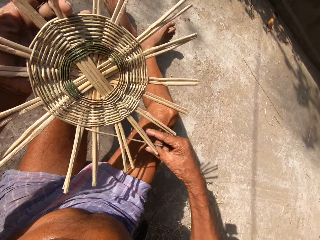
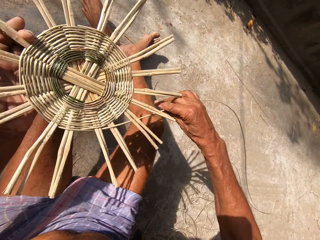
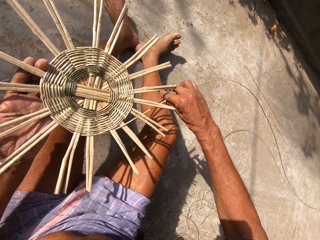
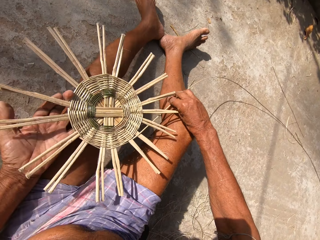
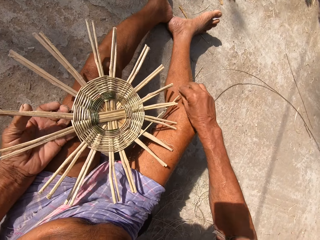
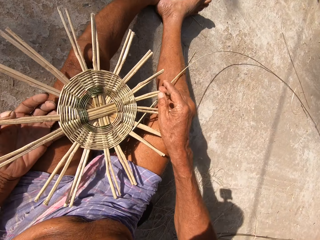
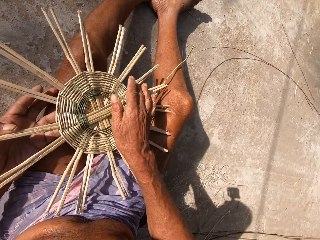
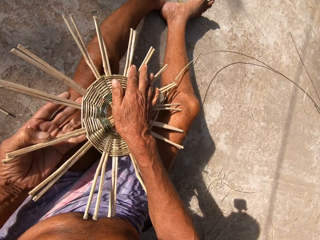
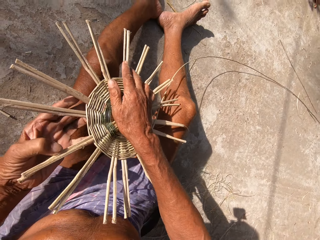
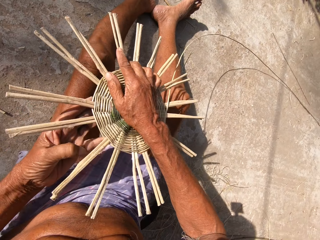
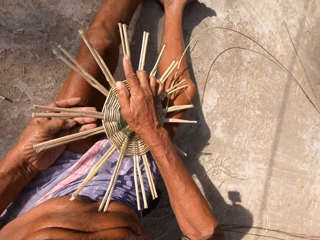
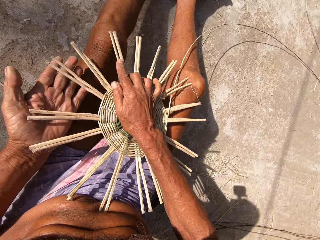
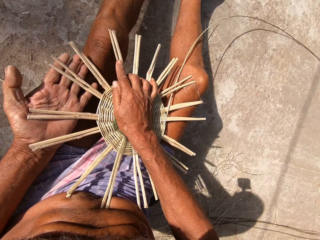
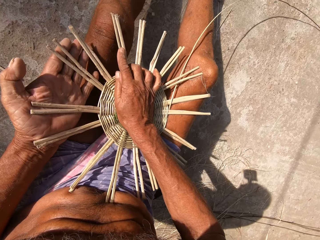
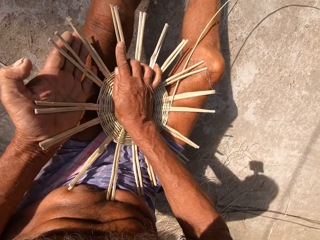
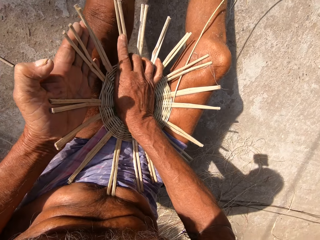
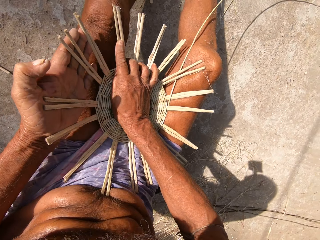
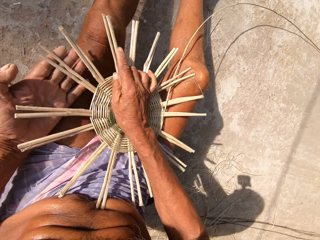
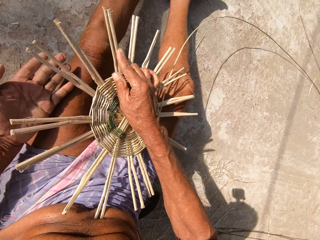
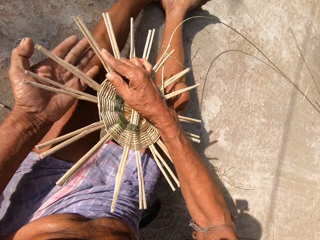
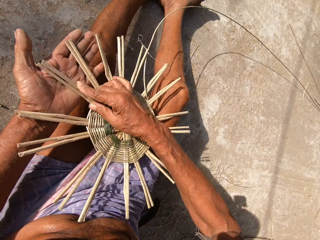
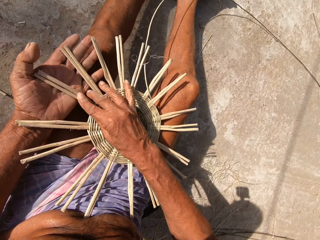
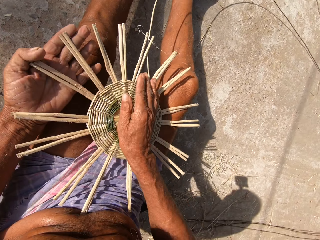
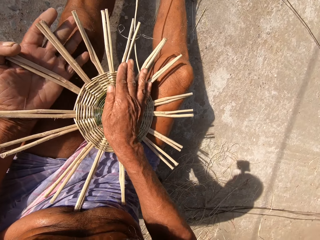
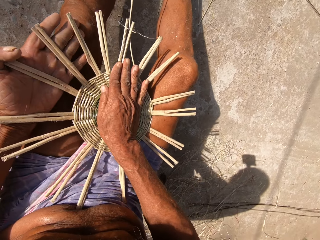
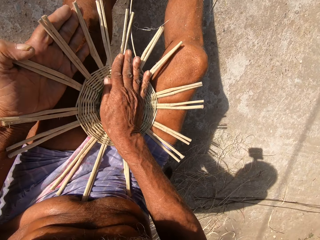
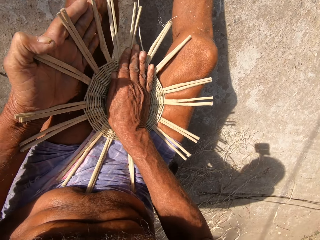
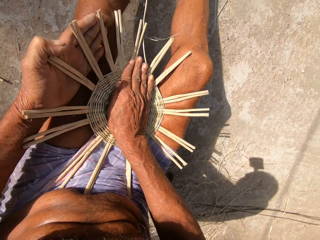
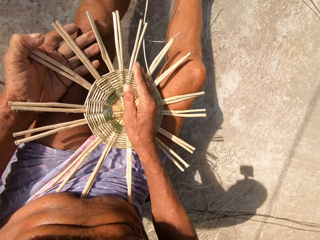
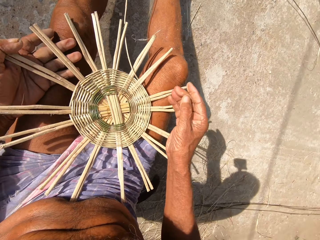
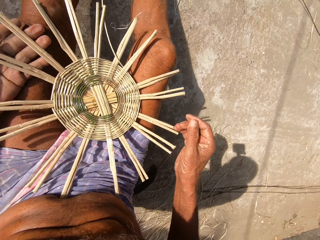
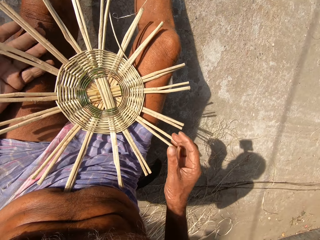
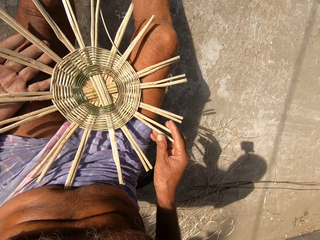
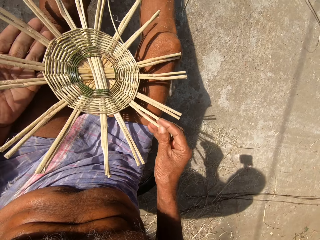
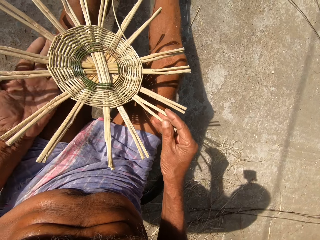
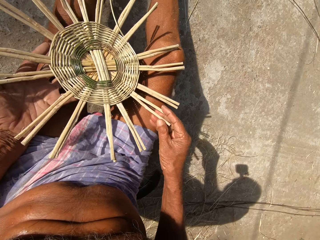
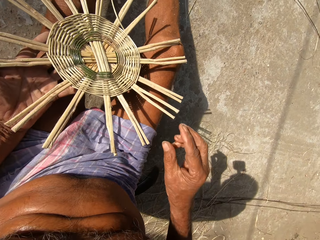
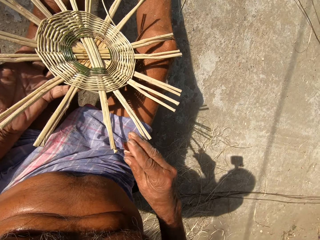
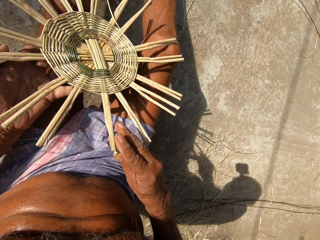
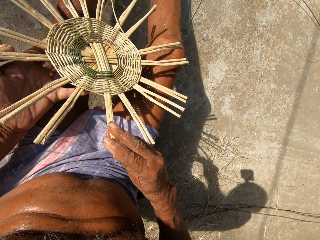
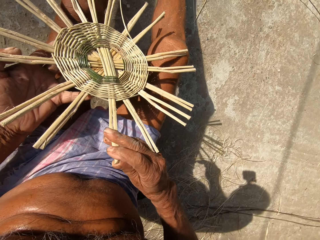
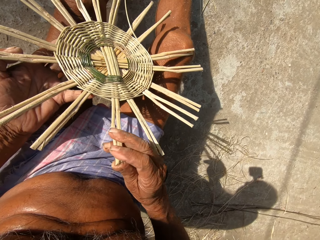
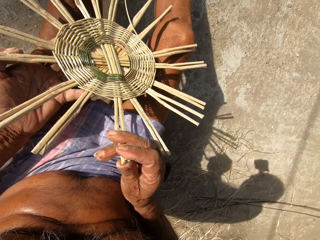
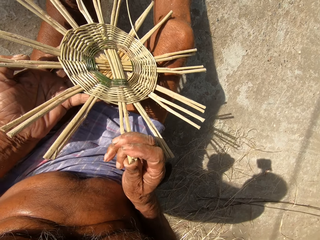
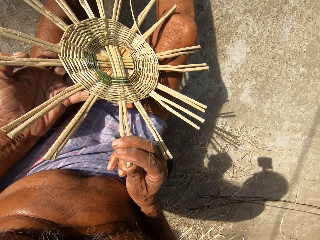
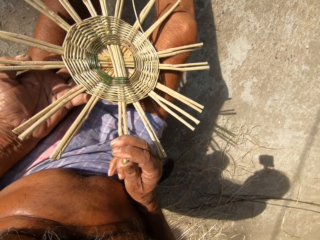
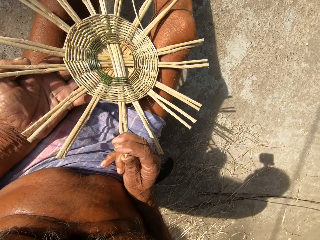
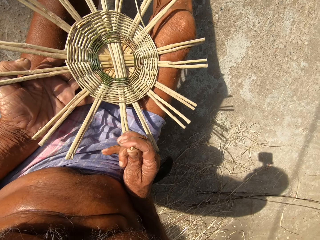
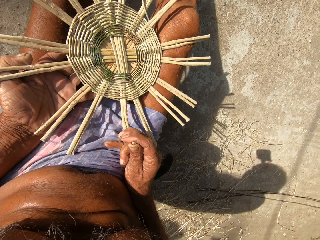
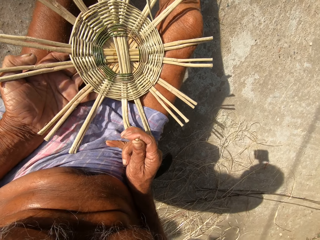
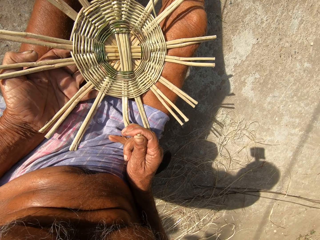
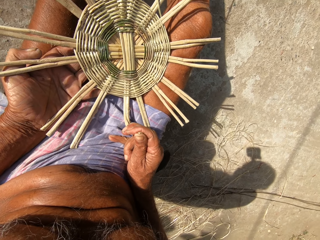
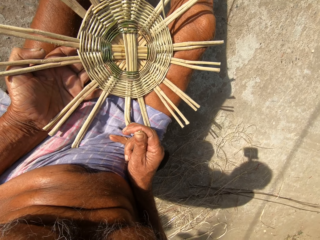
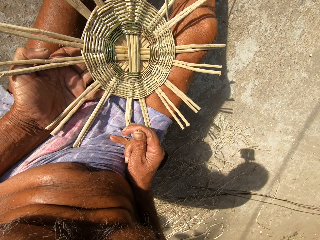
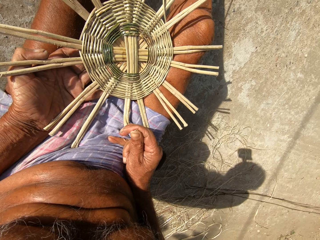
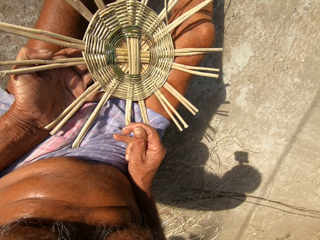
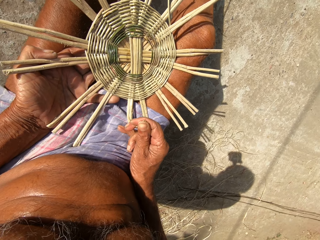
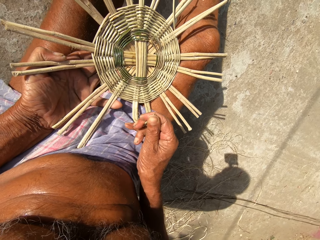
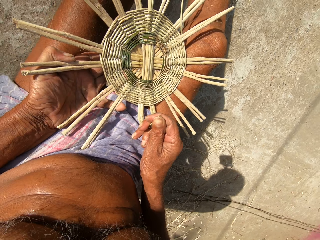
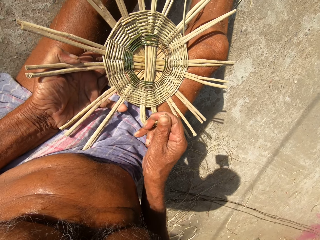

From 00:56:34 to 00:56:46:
The camera wearer places the basket between his legs with both hands. He bends the basket canes with his left hand. He bends the basket canes with his right hand.

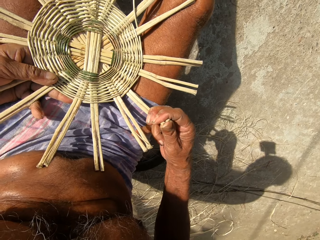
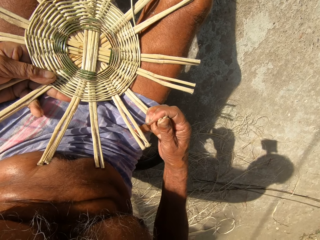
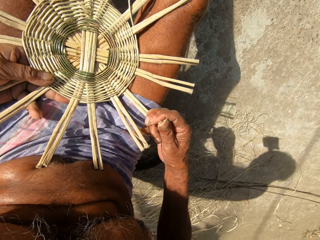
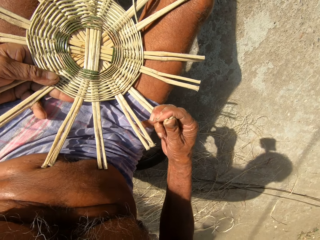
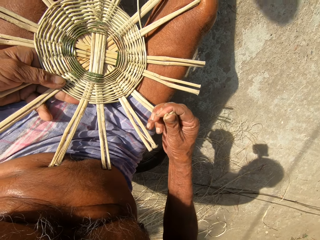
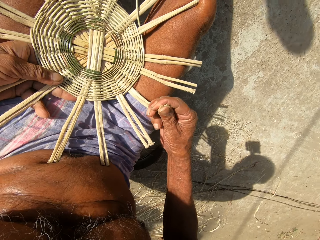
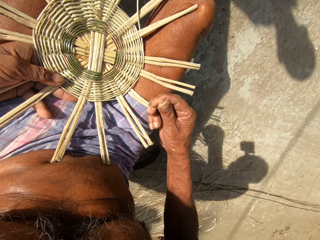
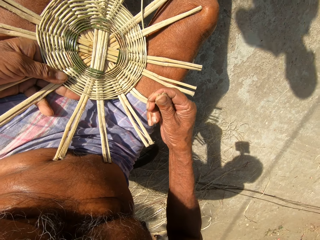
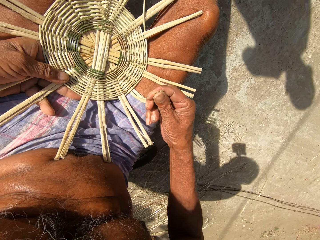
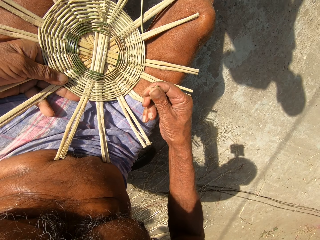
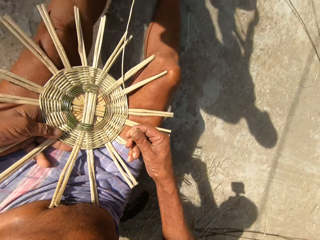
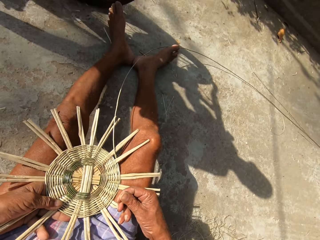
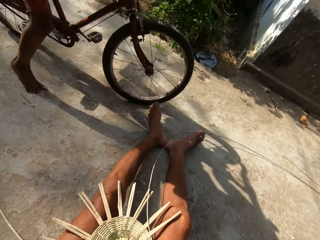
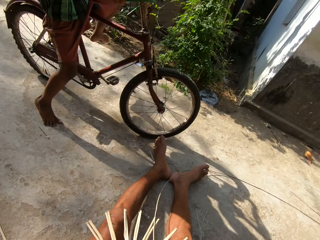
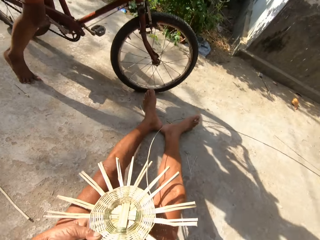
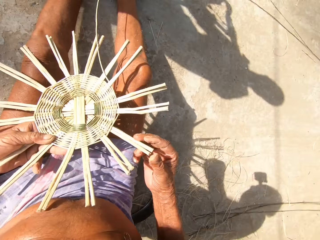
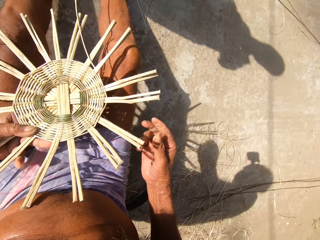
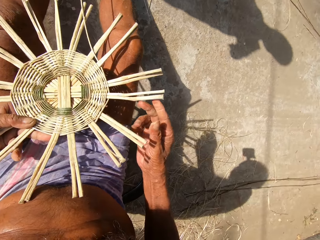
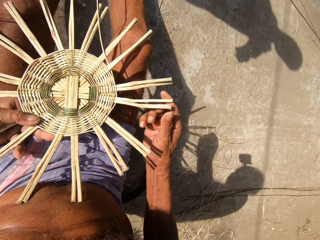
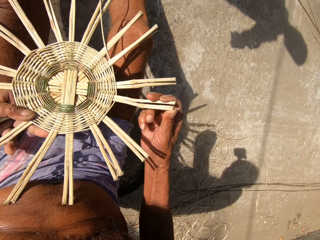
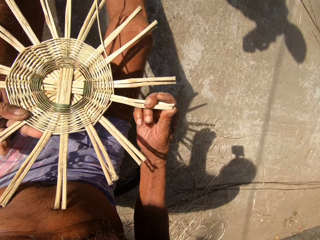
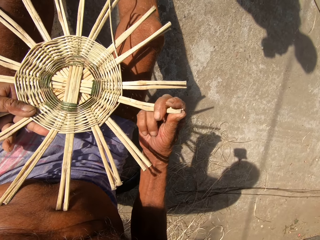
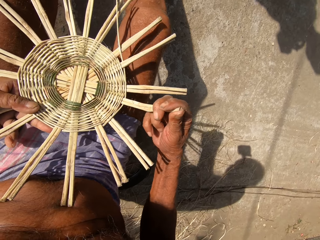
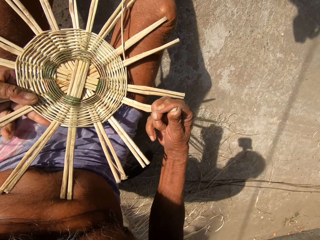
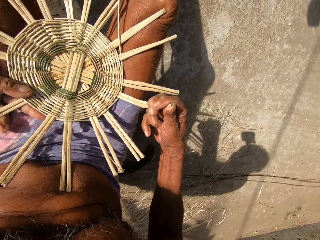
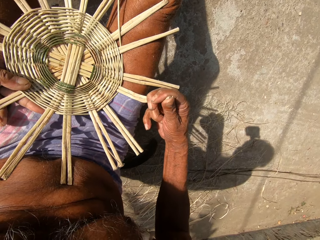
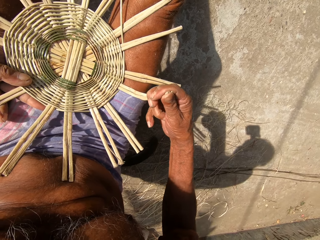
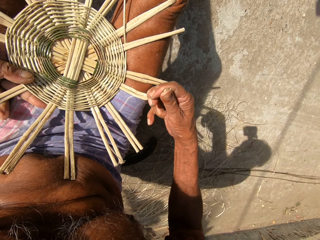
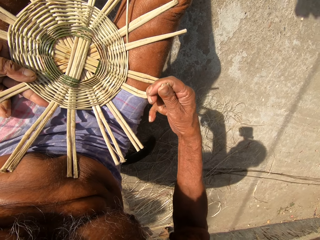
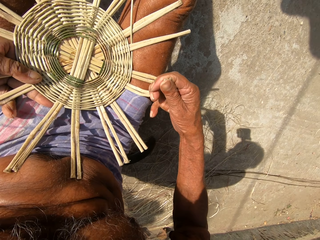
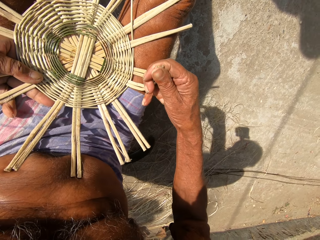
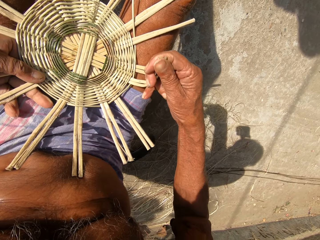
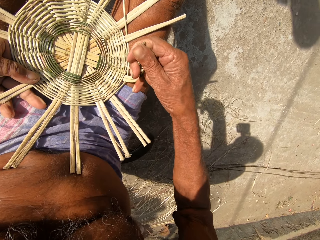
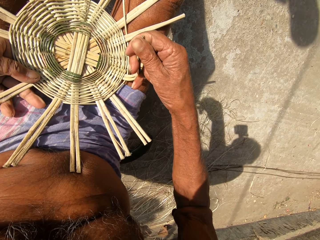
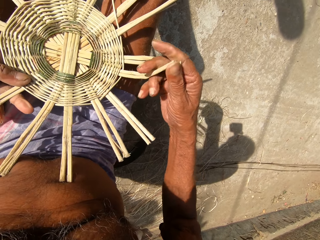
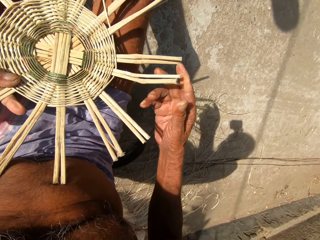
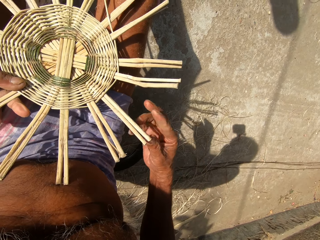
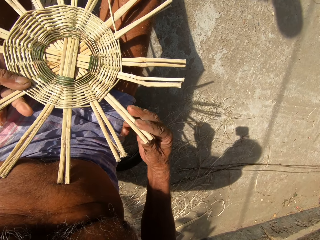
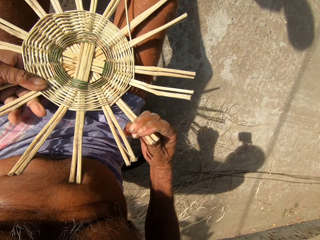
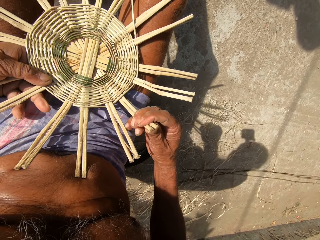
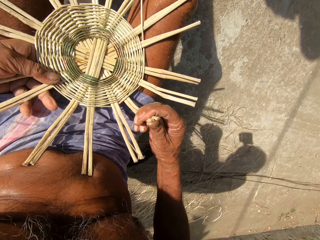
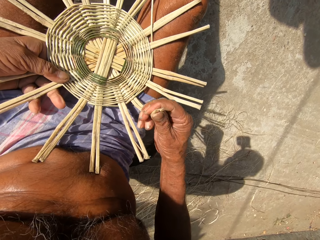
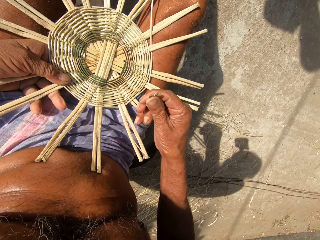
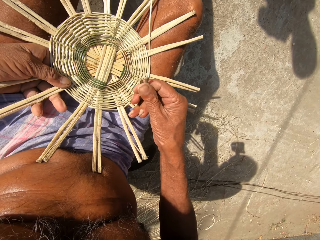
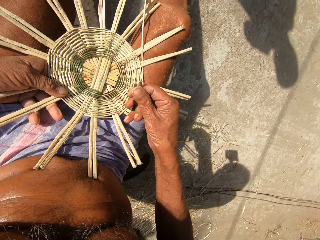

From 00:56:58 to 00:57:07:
A woman interacts with the camera wearer. The camera wearer interacts with the woman.
